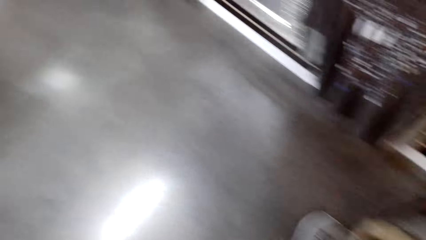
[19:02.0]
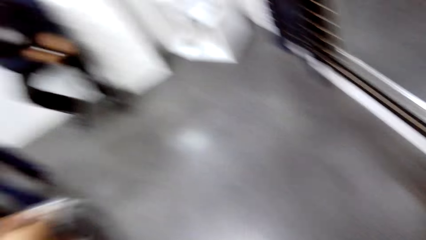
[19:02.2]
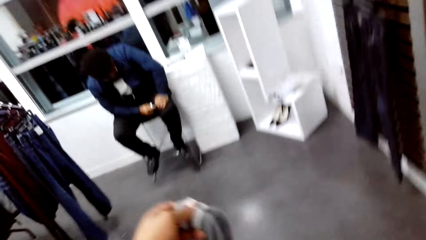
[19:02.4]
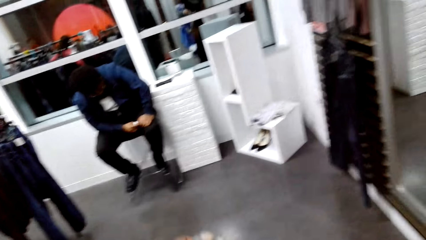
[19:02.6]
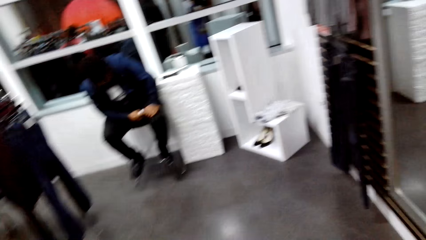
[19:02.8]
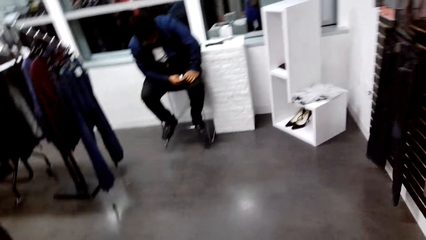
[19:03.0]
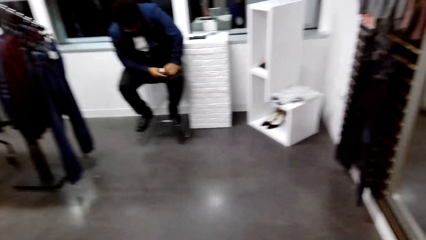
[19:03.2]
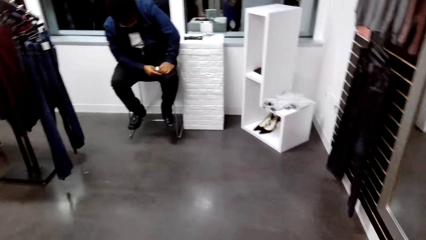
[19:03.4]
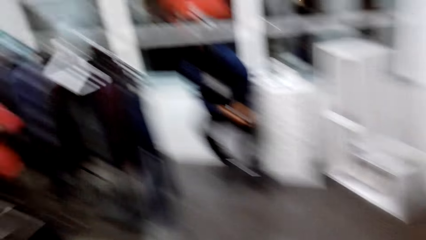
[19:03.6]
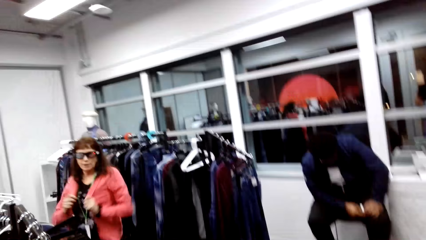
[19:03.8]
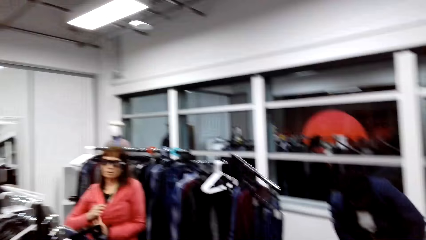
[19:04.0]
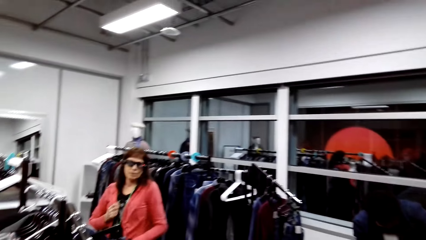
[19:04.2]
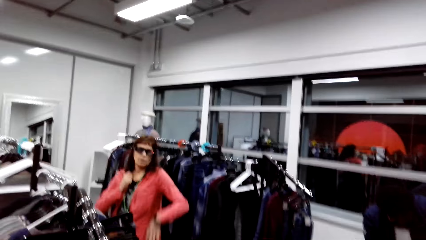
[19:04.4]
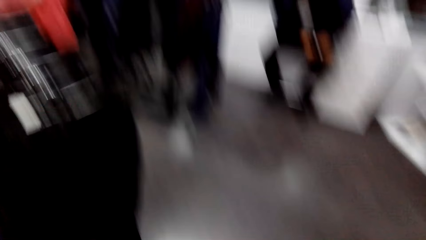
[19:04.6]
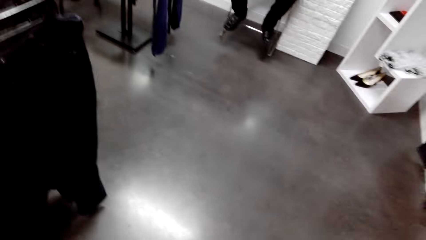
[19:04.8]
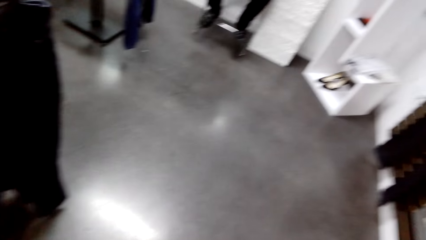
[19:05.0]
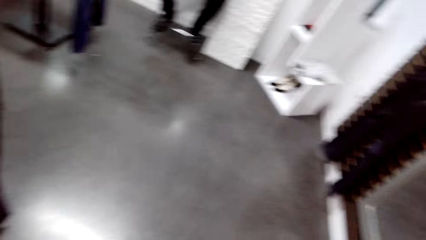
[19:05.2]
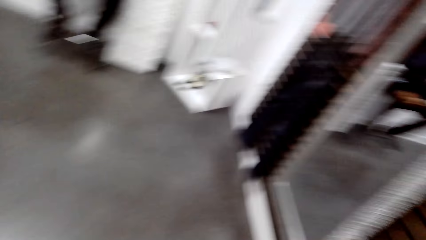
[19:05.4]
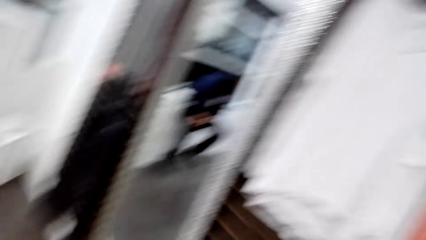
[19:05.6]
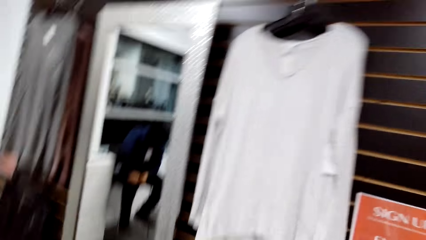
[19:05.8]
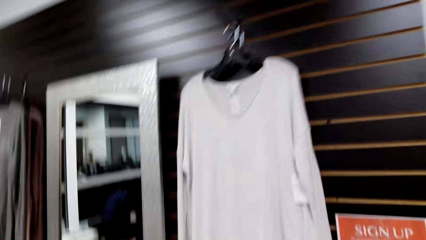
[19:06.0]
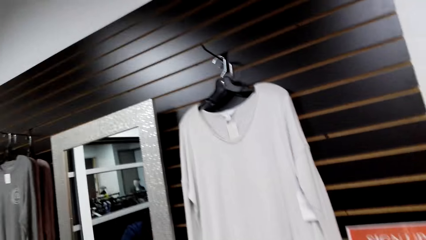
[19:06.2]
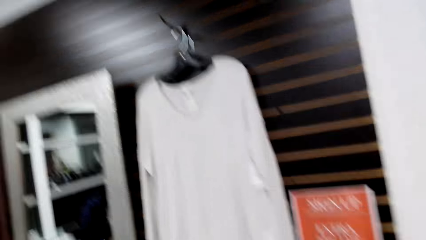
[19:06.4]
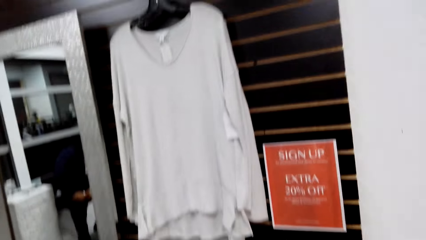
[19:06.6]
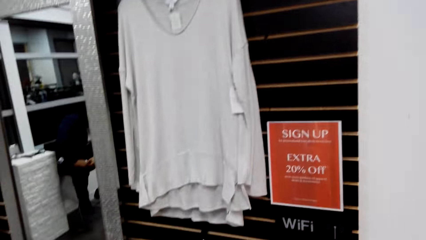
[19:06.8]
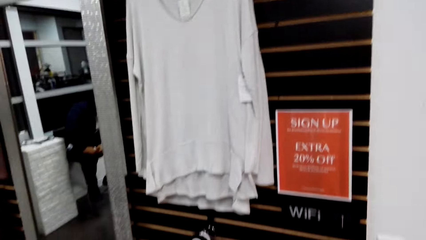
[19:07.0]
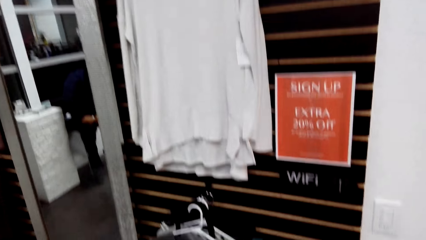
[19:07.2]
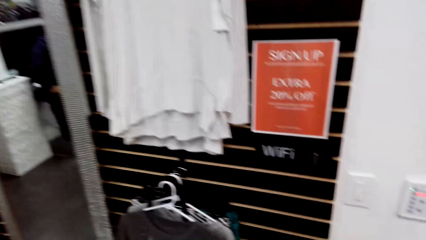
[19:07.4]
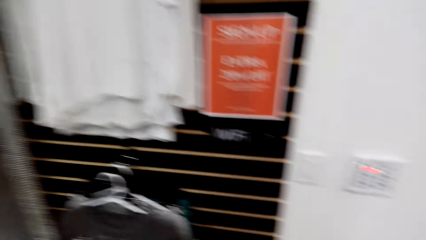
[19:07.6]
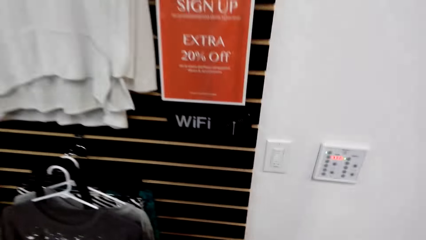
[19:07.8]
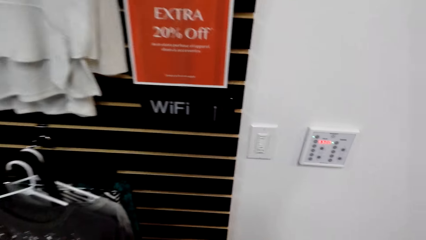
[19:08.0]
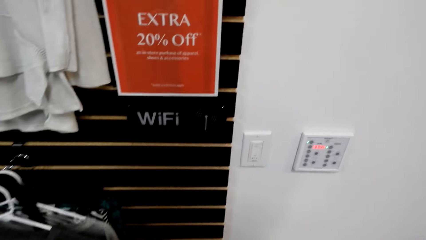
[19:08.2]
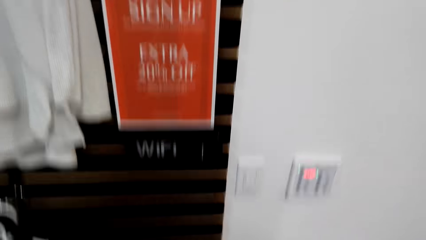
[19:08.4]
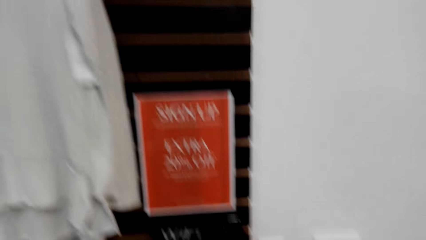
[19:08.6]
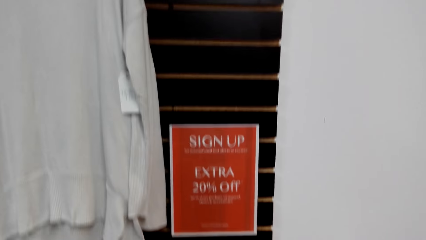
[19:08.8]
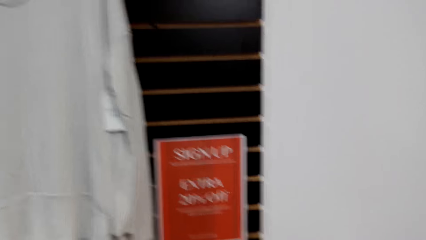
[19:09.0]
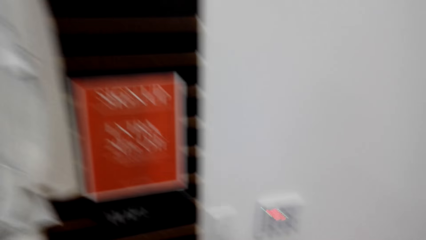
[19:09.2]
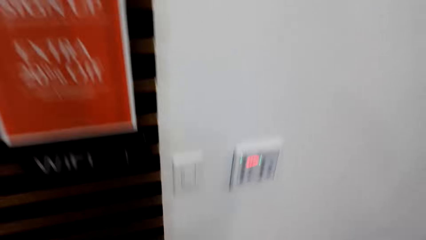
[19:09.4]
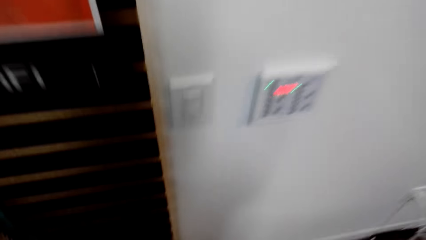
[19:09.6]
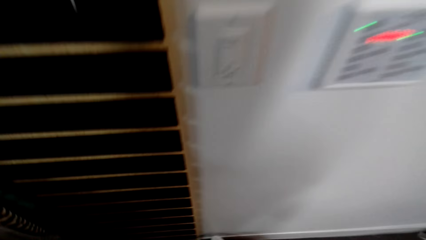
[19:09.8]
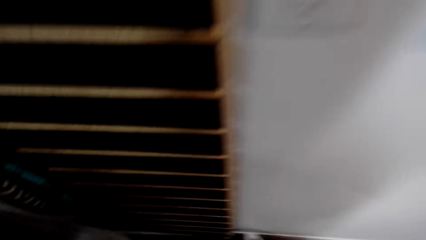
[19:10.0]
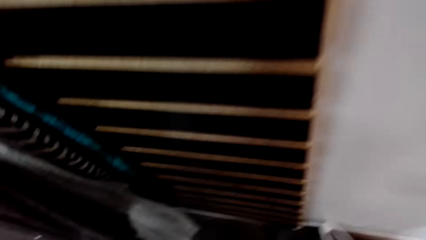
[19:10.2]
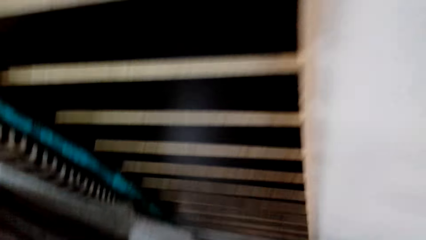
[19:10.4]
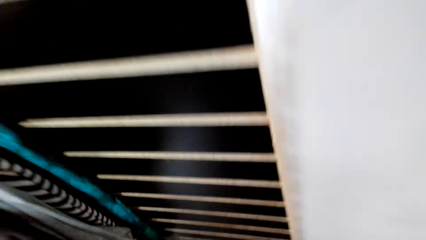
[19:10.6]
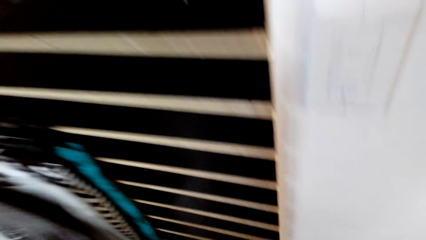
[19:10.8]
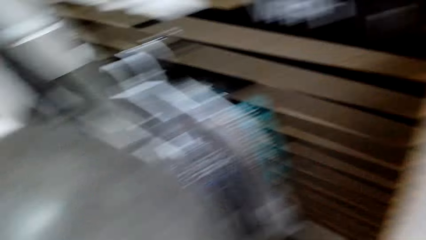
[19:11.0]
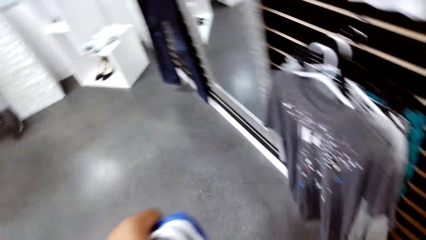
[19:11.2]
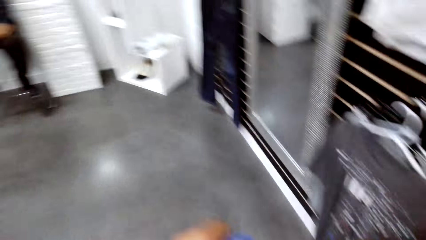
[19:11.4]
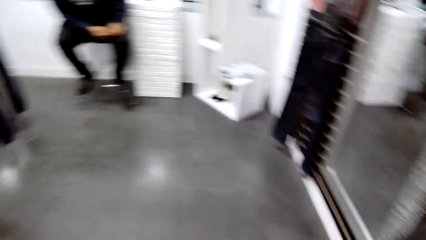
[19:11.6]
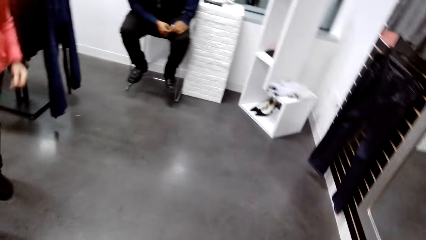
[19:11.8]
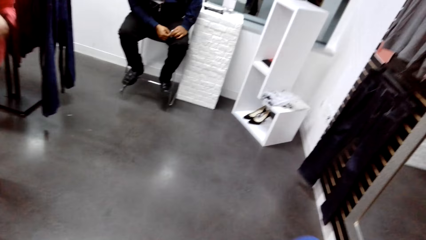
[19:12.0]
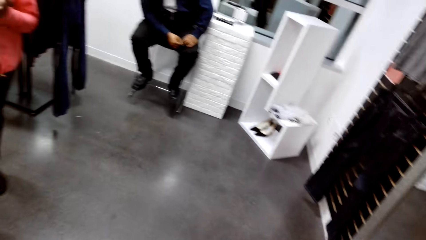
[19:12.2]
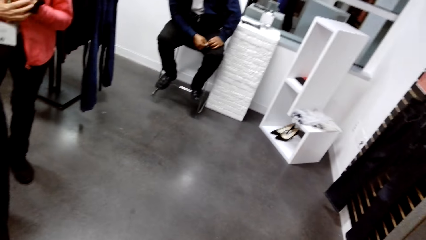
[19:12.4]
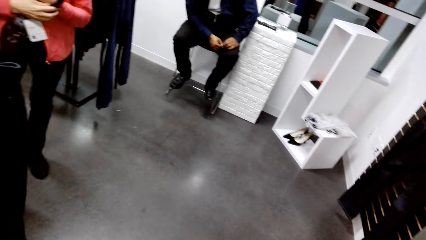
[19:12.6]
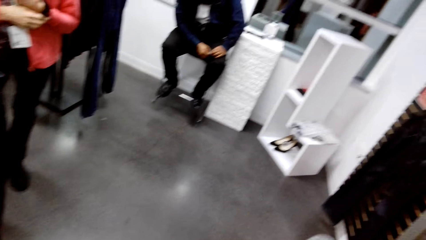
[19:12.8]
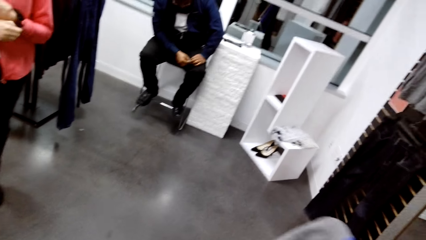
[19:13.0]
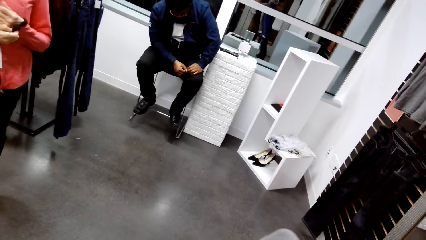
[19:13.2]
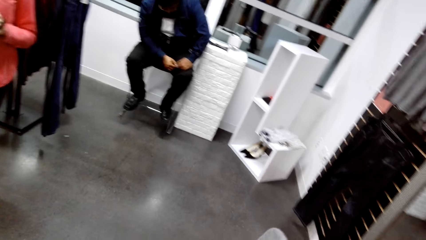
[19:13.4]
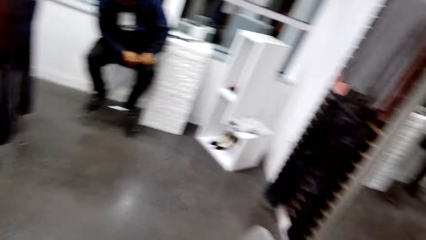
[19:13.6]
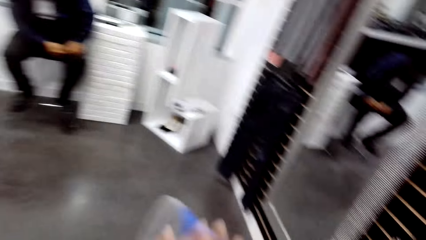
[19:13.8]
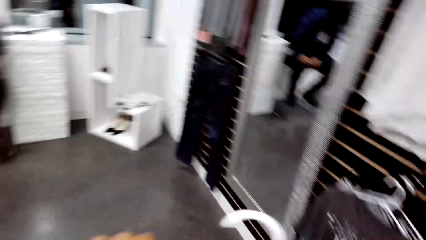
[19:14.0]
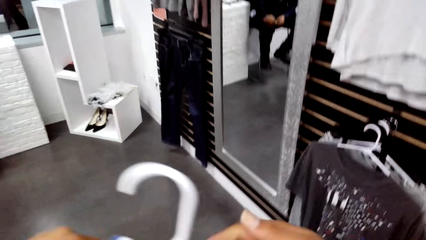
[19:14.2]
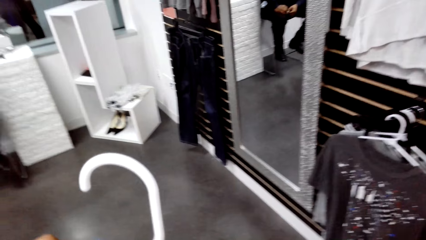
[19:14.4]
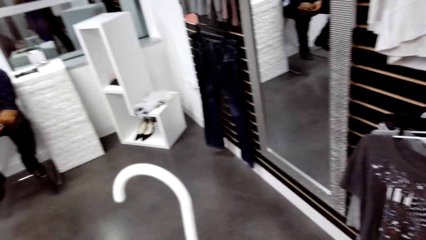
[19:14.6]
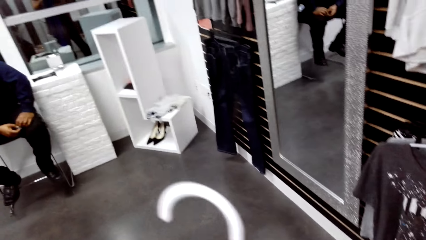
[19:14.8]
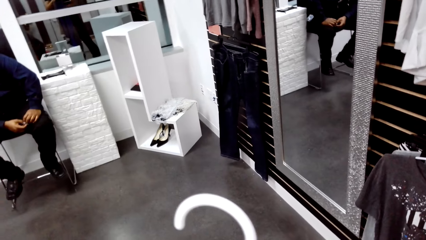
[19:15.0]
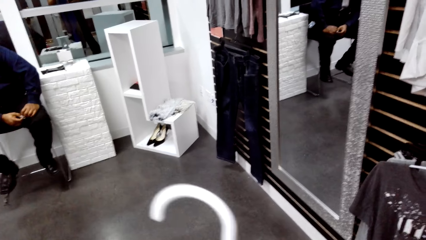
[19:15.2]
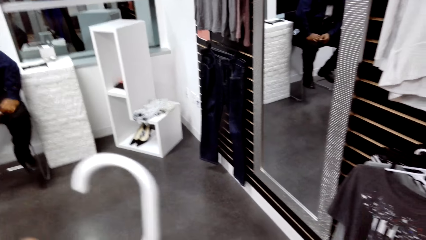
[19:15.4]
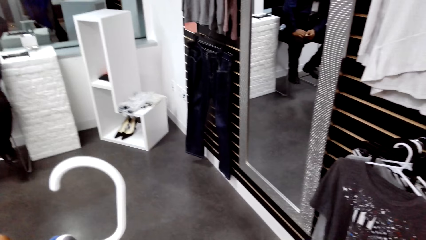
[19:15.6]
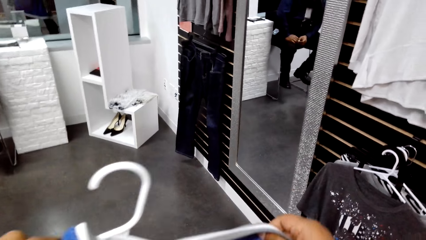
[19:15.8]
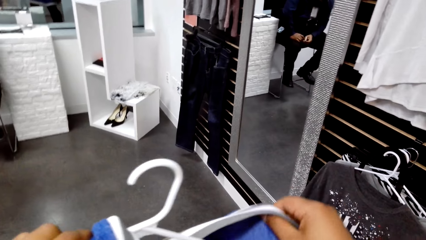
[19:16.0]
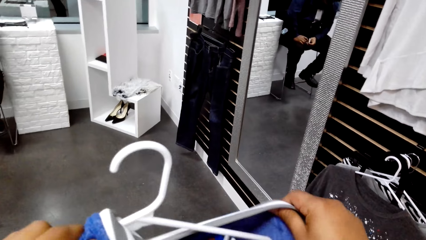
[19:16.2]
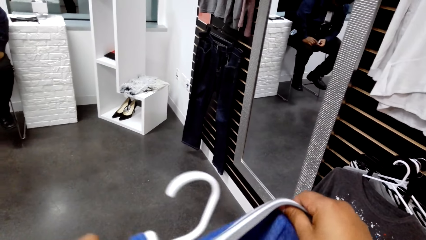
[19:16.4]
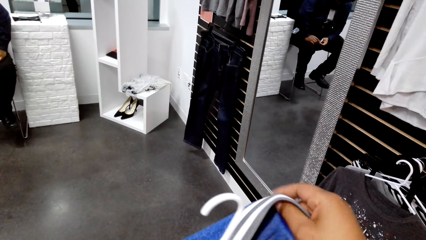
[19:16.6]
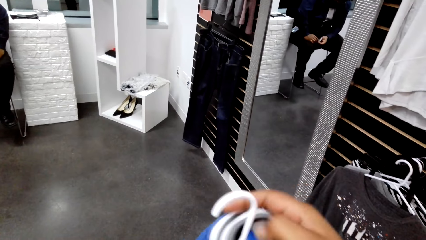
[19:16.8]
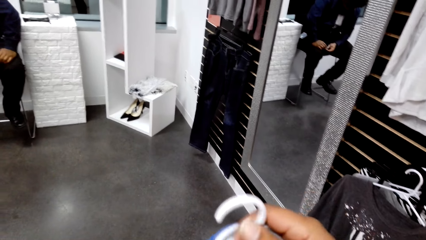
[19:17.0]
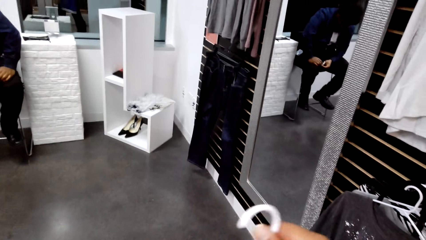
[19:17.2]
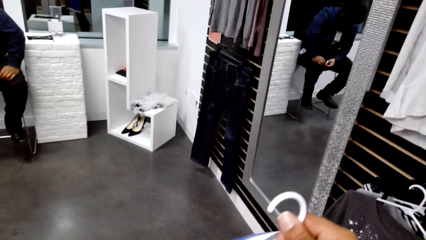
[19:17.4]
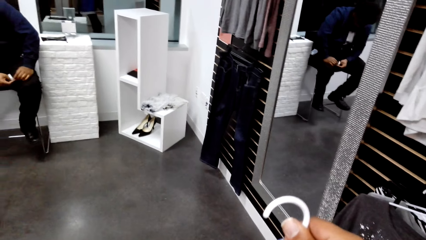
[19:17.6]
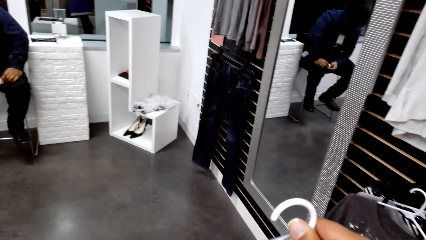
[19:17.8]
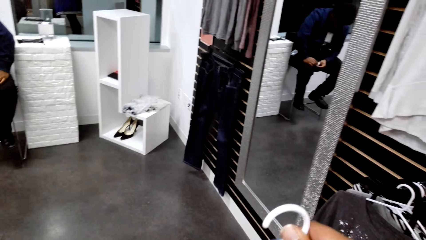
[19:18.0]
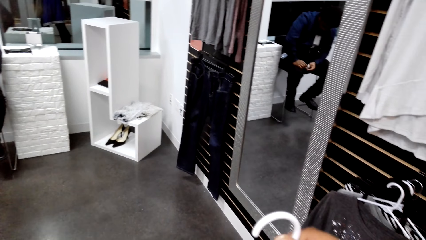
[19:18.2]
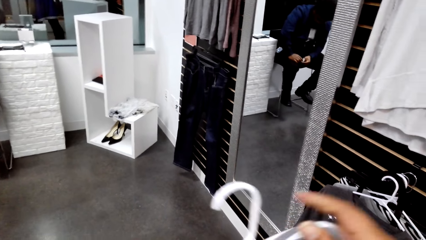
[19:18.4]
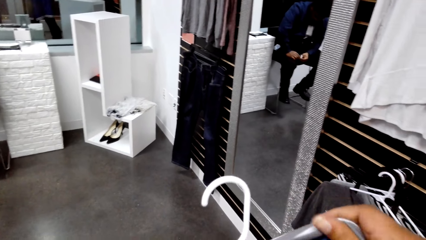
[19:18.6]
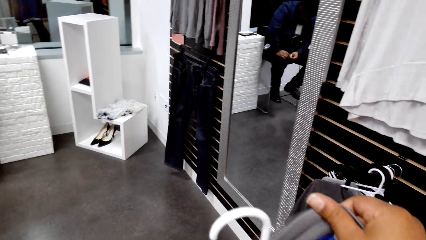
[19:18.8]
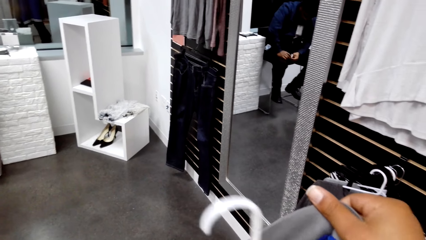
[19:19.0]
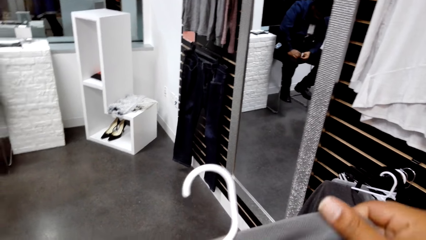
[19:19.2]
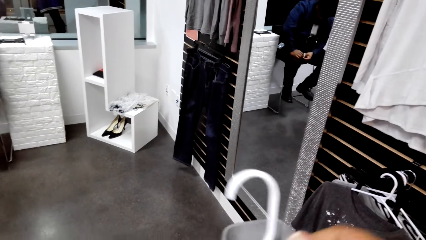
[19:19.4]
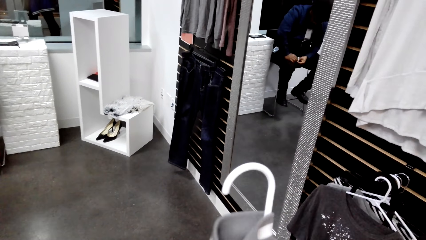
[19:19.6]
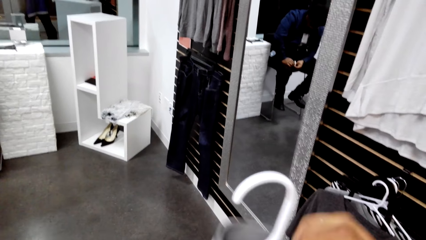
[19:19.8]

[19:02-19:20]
The camera wearer dialogues with a person. They look around the clothing store. They put the college on a hanger. They lift a sweater. They dialogue with the person. They hang the sweater on the hanger.
